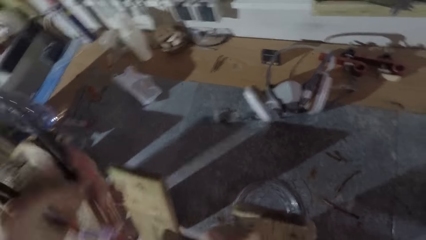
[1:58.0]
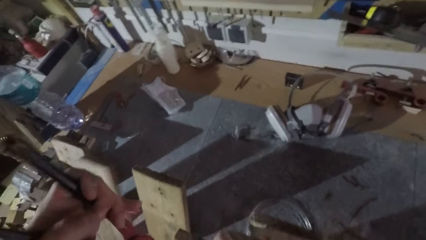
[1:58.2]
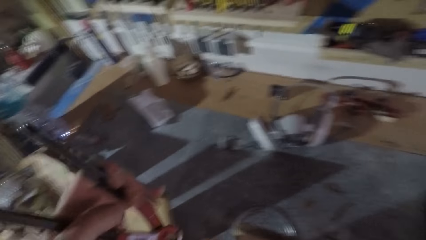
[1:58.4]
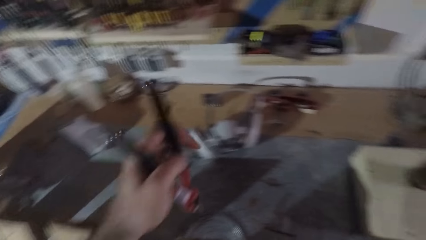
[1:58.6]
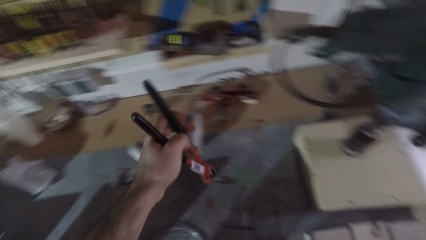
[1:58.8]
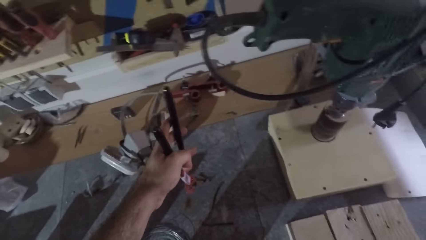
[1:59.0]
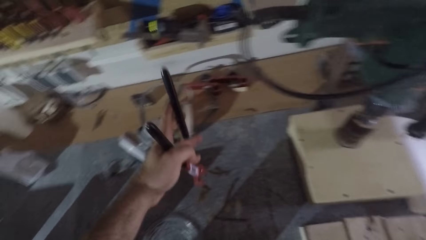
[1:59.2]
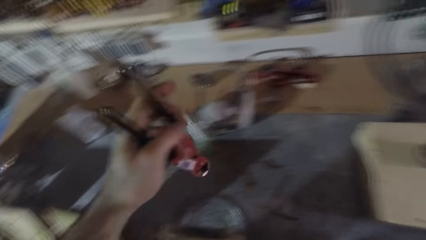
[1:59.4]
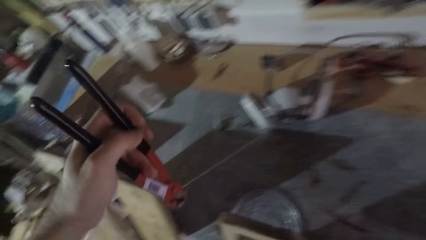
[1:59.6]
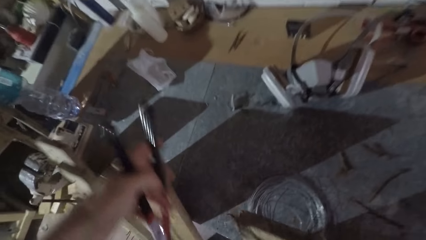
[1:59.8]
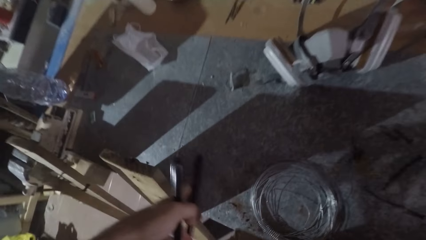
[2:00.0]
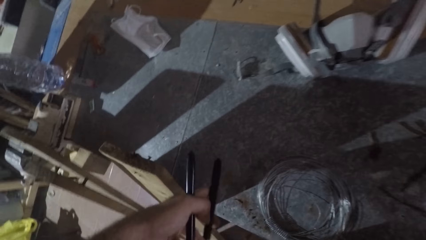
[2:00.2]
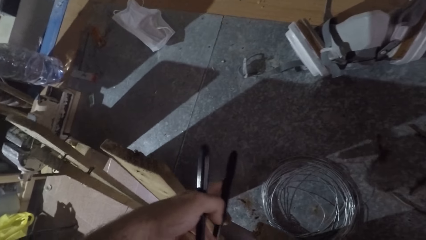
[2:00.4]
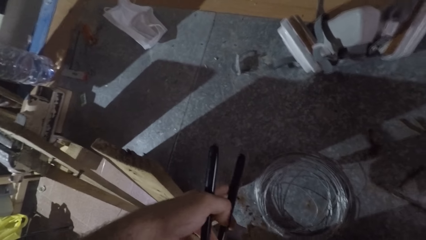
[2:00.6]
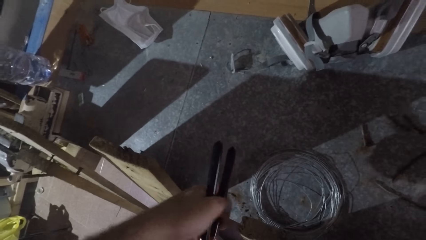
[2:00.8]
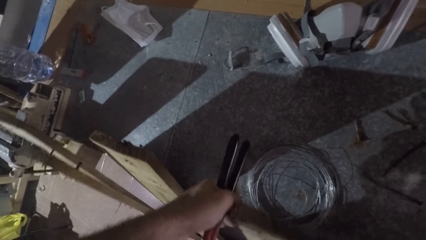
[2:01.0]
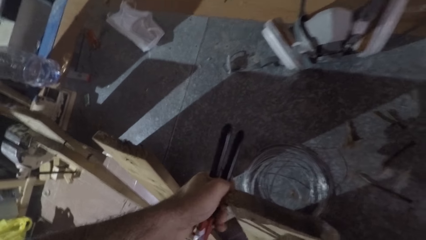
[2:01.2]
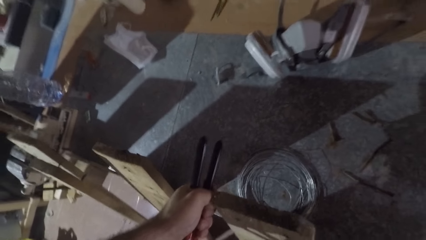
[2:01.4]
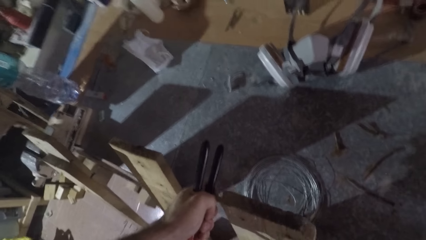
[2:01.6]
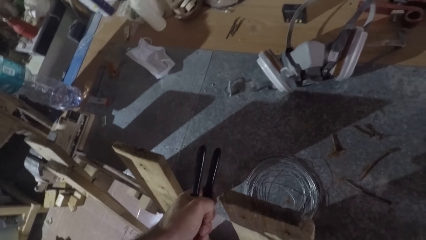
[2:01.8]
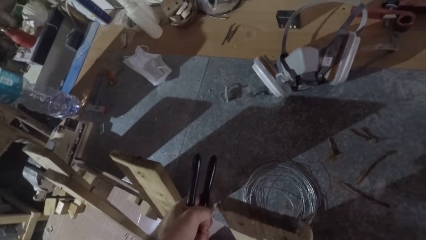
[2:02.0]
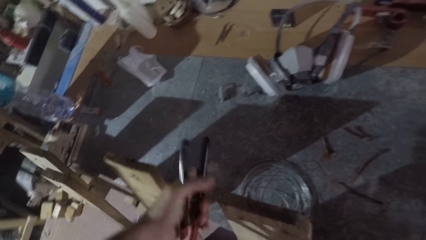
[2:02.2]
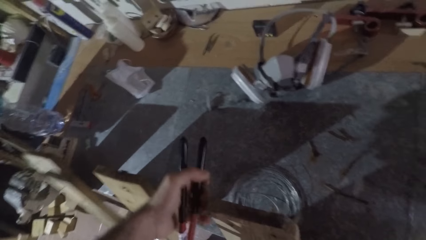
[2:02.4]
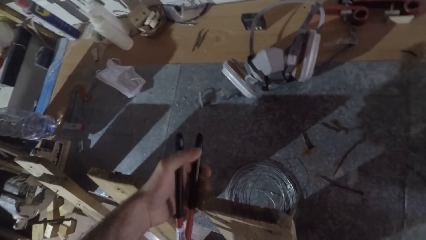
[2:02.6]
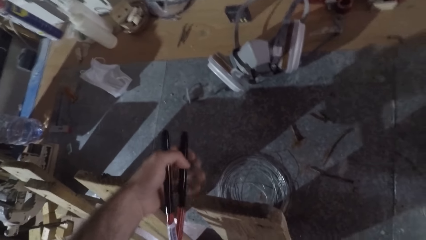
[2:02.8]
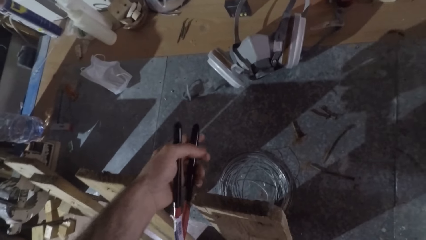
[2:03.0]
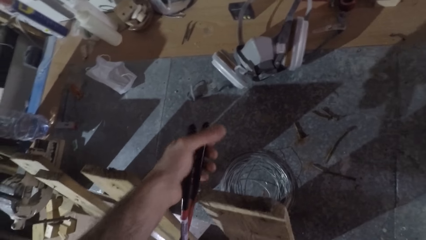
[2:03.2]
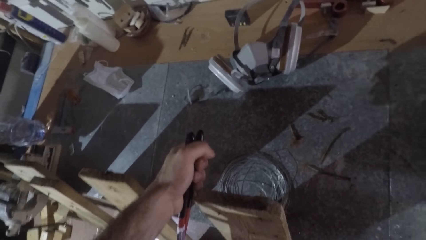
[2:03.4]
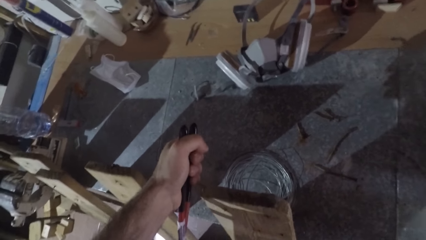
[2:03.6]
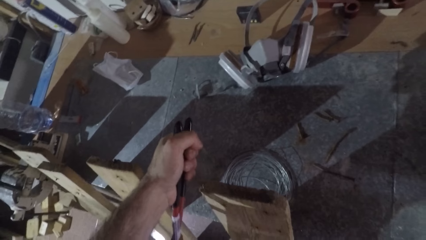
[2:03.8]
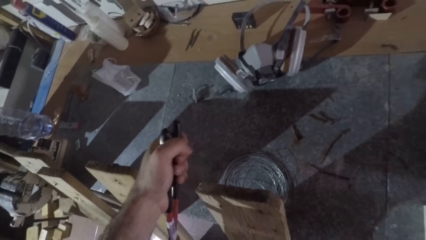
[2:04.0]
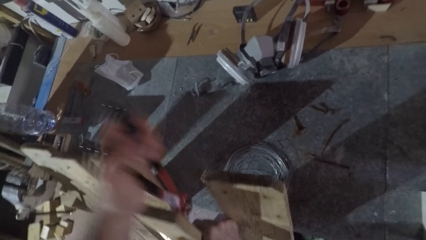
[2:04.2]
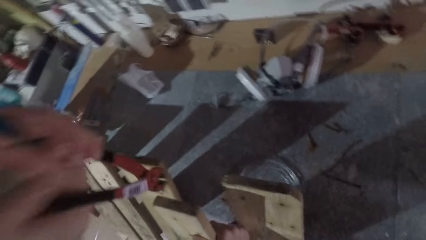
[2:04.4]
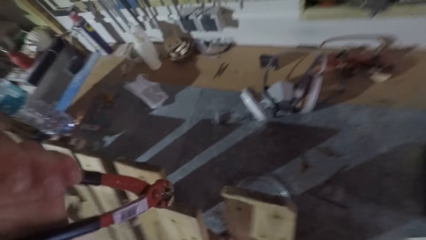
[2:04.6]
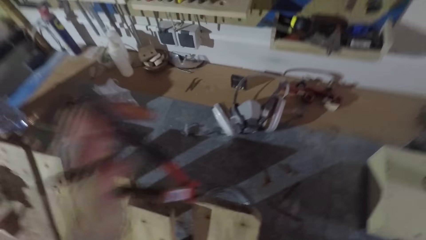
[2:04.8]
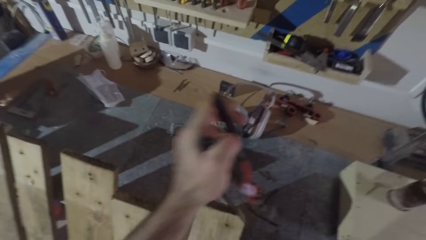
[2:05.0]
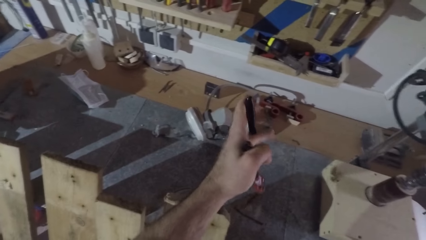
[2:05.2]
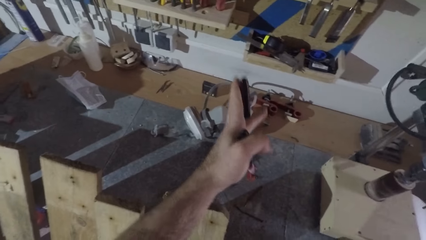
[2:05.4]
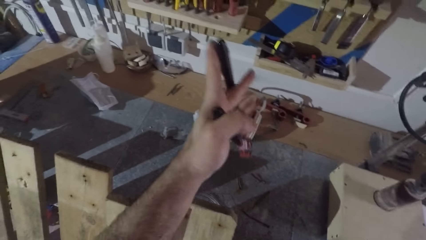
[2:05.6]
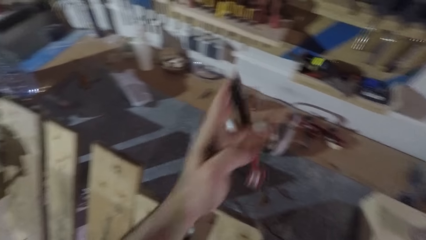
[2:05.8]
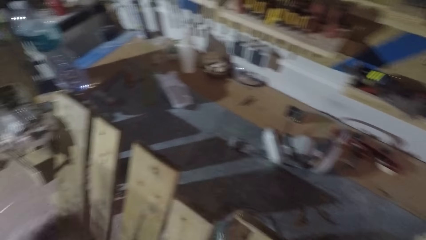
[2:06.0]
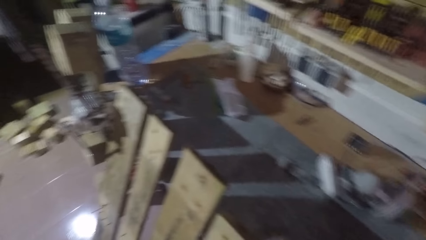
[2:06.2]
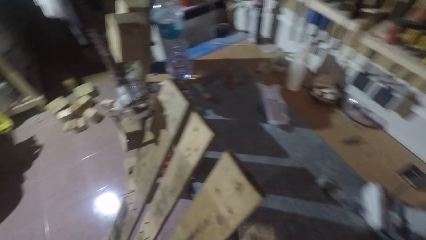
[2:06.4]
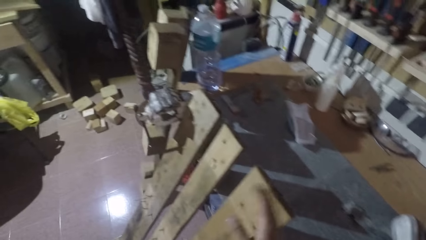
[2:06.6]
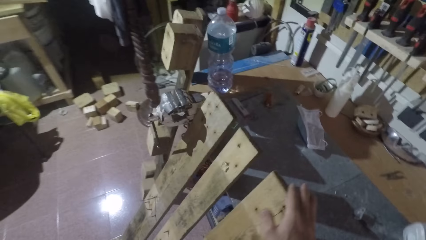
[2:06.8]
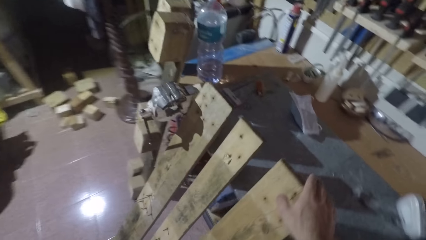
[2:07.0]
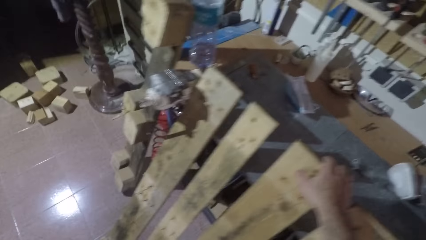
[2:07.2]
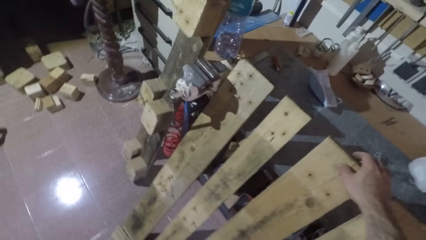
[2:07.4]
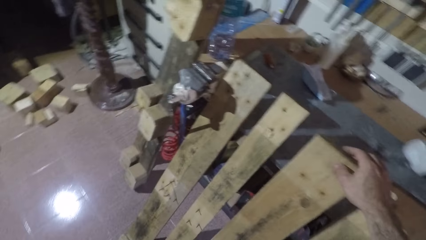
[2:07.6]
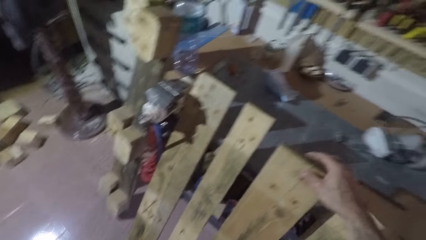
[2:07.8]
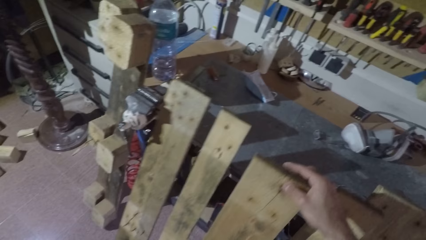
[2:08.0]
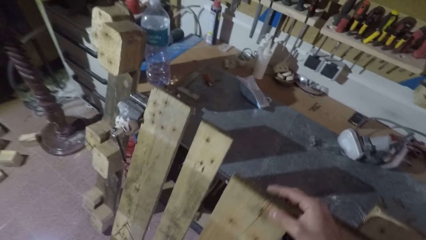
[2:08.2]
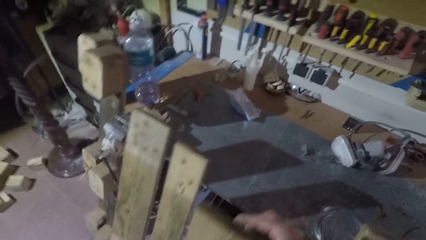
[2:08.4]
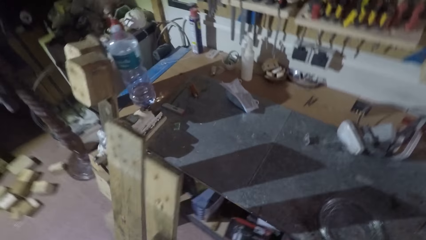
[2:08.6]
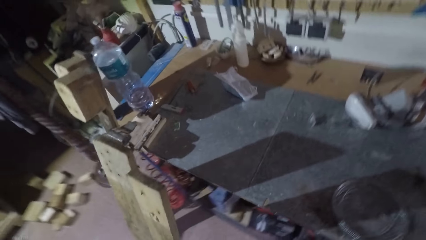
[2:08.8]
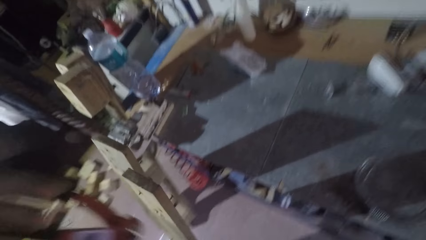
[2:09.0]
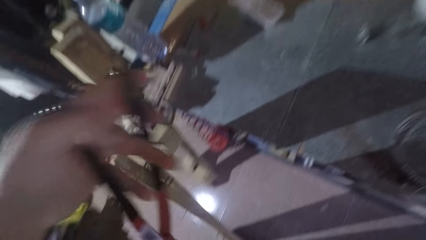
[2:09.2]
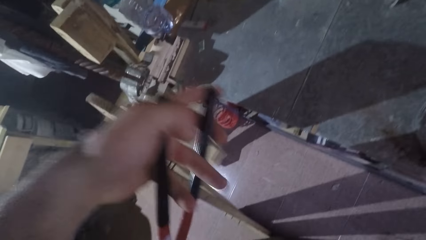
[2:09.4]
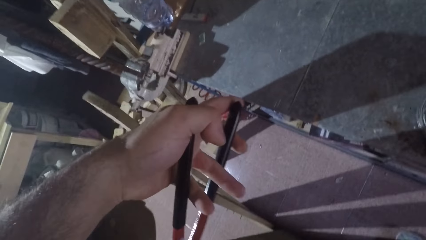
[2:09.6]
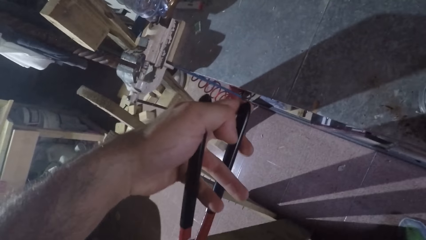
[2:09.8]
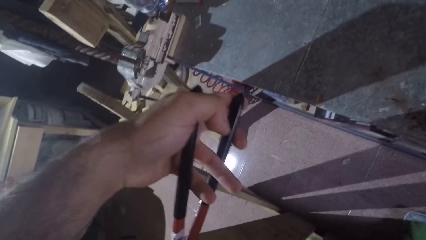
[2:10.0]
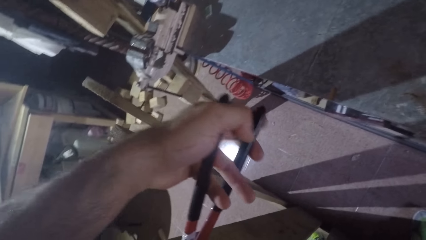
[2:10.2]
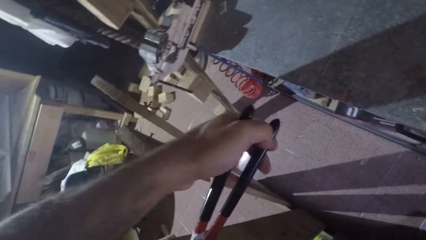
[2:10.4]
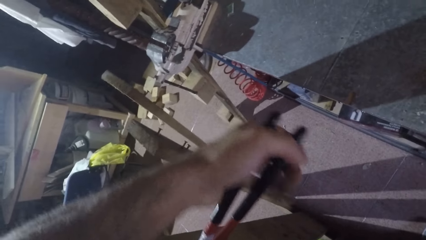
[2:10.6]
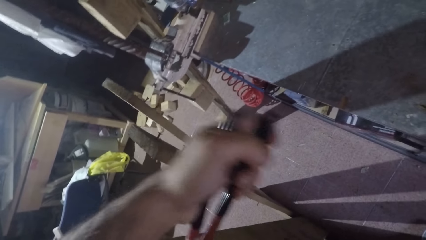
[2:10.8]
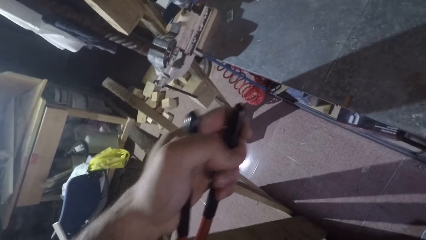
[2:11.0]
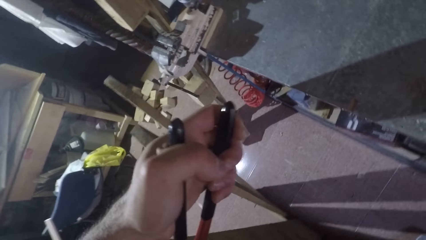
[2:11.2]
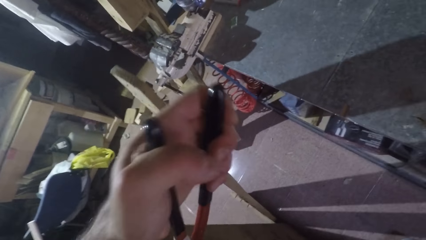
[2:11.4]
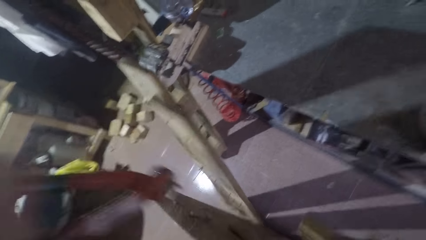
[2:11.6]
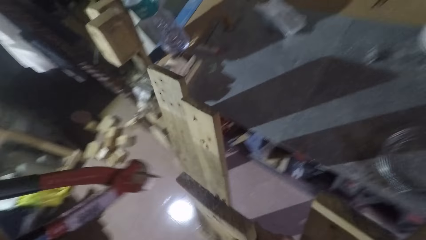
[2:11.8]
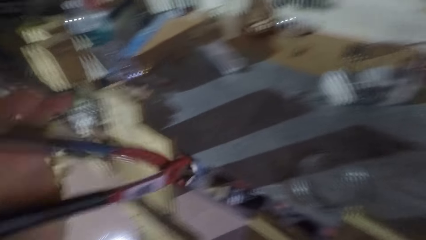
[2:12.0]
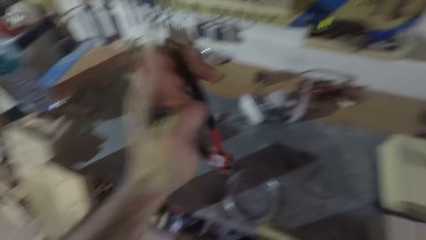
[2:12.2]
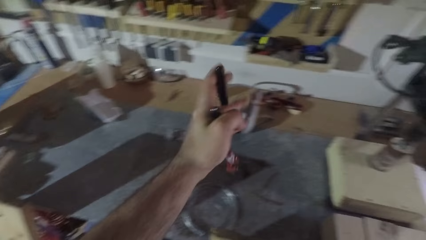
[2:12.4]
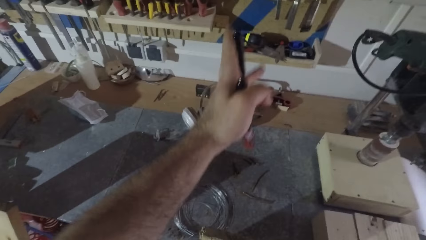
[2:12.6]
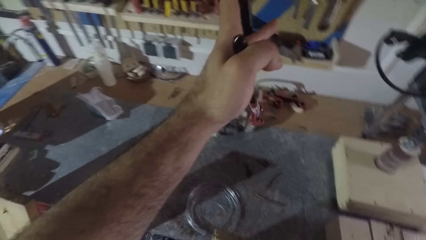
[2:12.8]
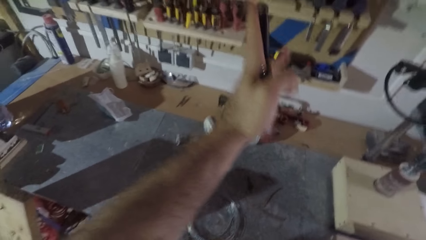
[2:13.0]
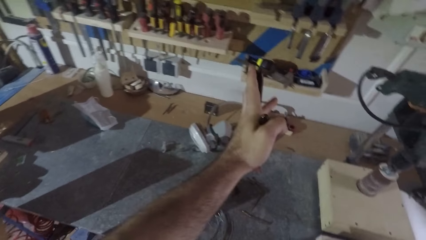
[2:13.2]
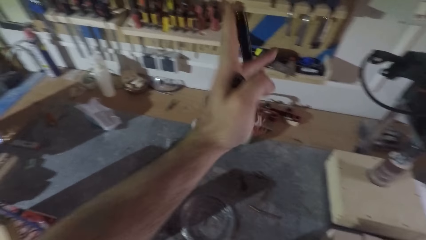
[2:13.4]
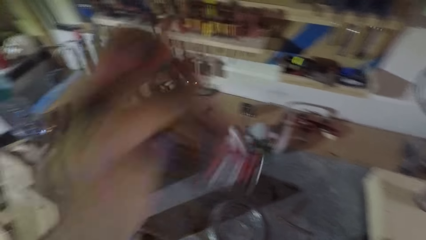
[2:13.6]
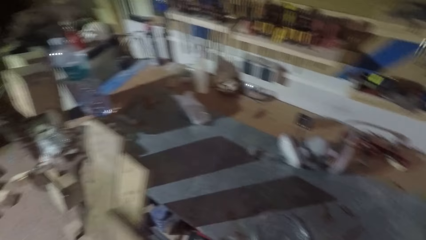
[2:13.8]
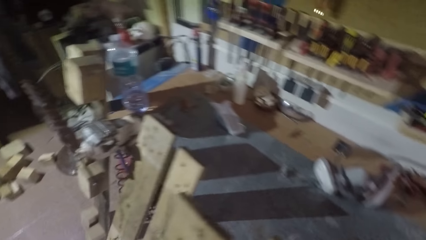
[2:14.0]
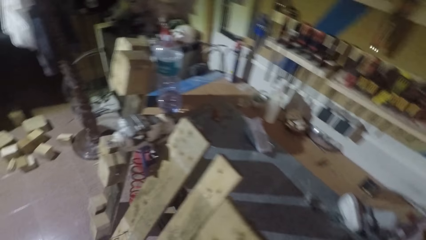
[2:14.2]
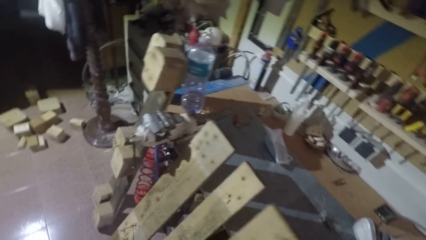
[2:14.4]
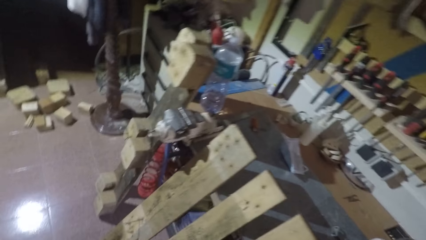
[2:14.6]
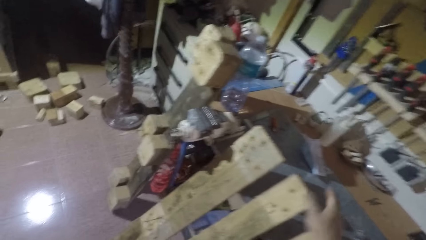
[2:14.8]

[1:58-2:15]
The camera wearer pulls the nail. He drops the nail on the table with the pincer. He holds the pincer or nail puller. He uses the pincer on the wooden frame. He hooks a nail with the nail puller. He pulls the nail. He drops the nail on the table with the pincer. He holds the nail puller. He adjusts the wooden frame with his right hand. He holds a timber of a bed base. He pulls the timber of the bed base closer. He uses the pincer on the wooden frame. He hooks a nail with the nail puller. He pulls the nail. He drops the nail on the table with the pincer.
